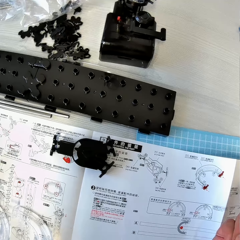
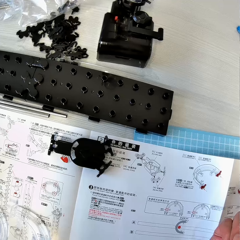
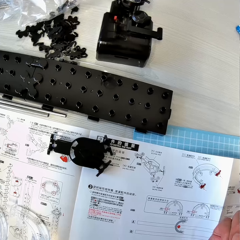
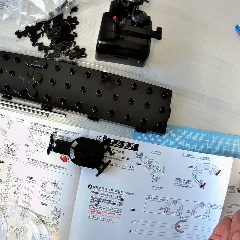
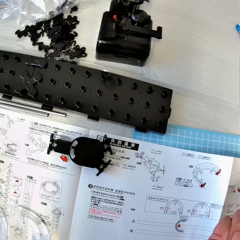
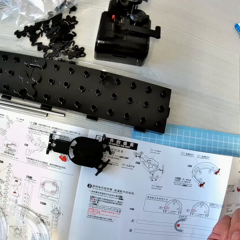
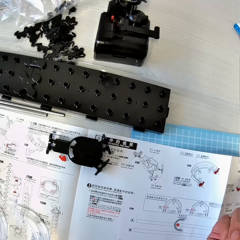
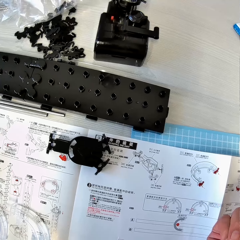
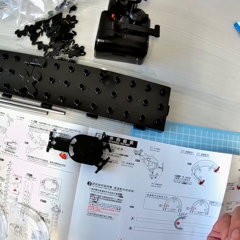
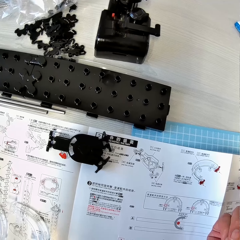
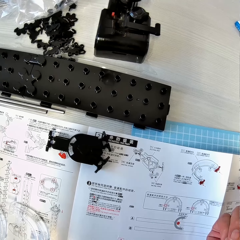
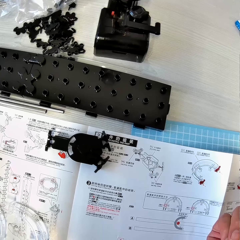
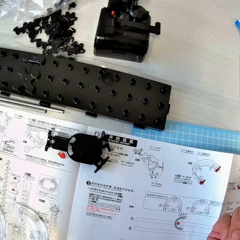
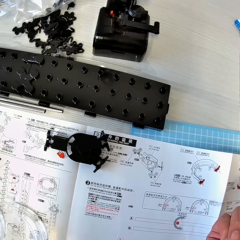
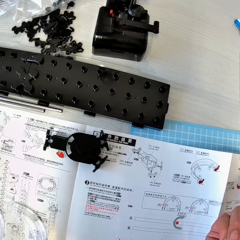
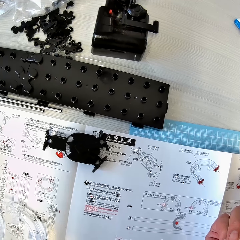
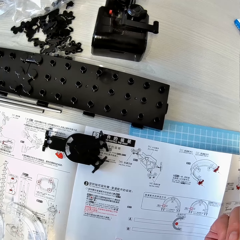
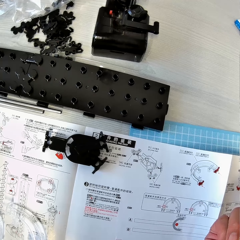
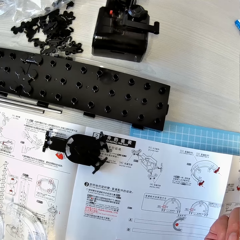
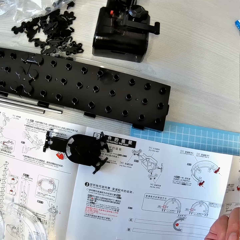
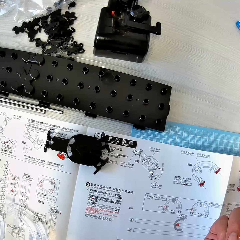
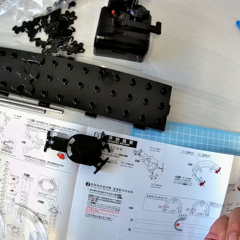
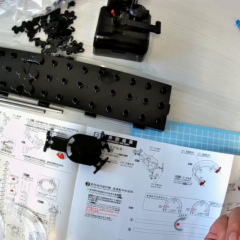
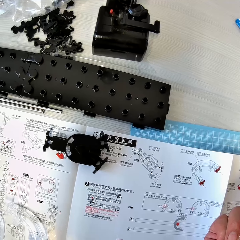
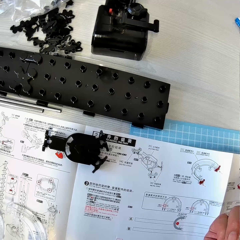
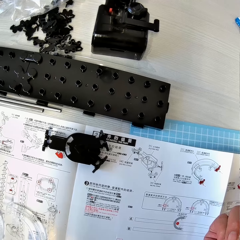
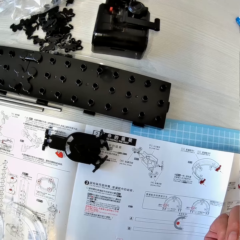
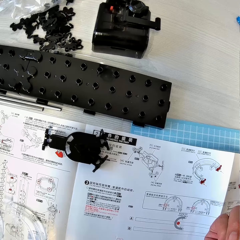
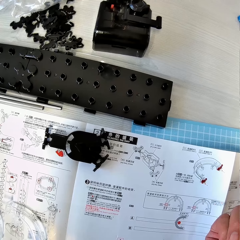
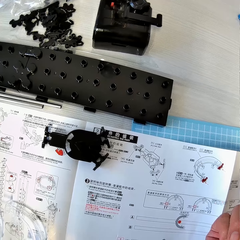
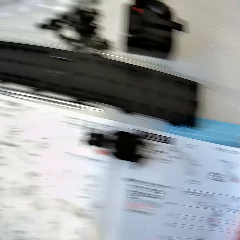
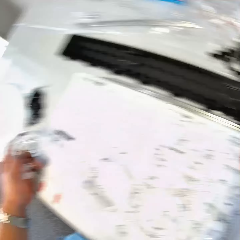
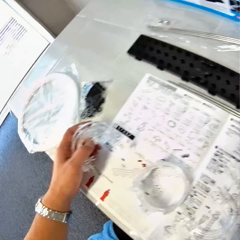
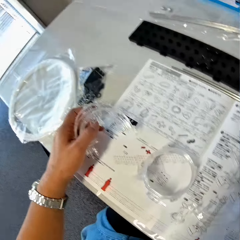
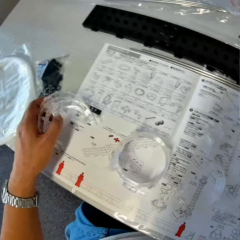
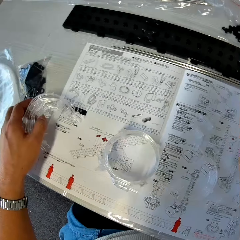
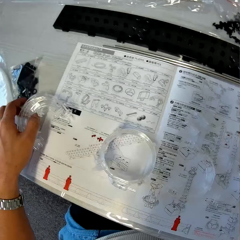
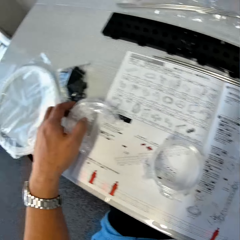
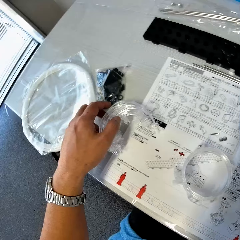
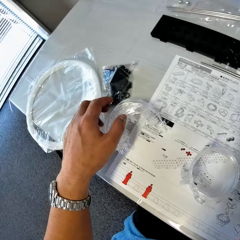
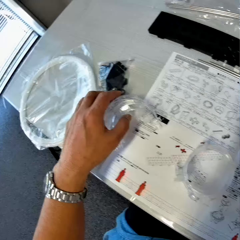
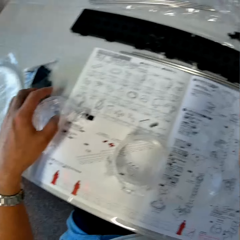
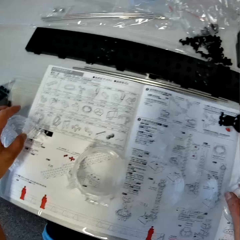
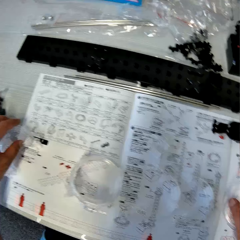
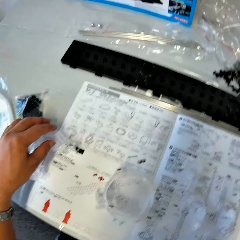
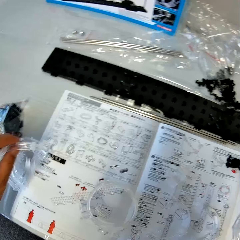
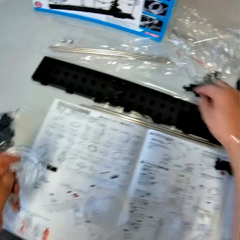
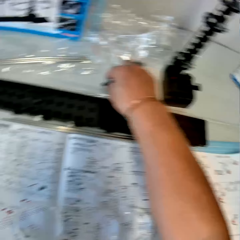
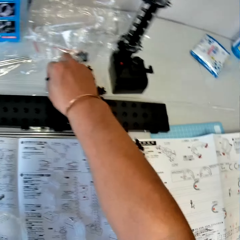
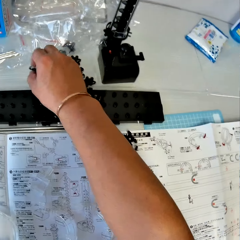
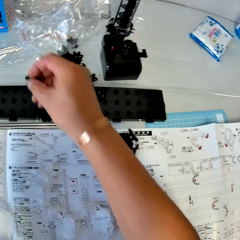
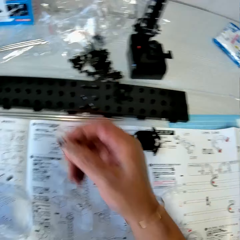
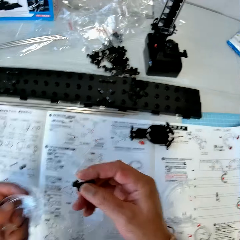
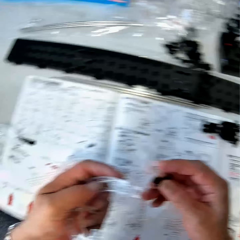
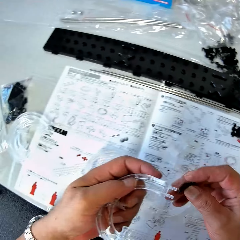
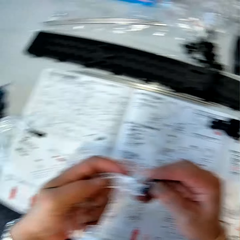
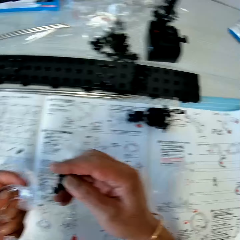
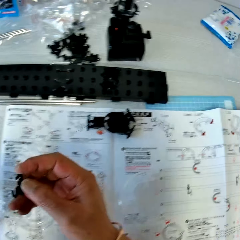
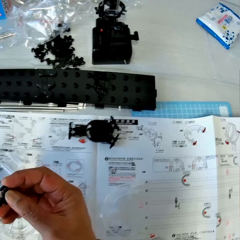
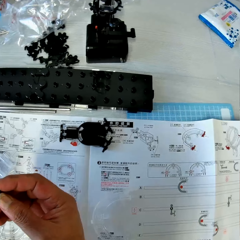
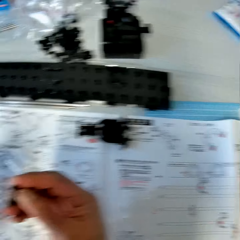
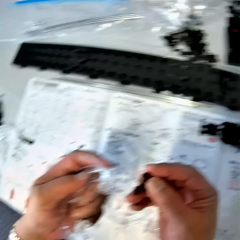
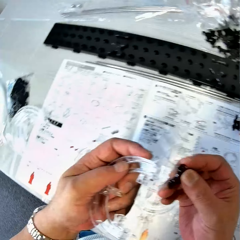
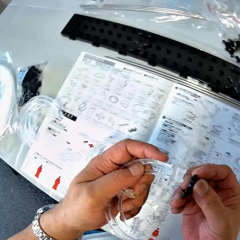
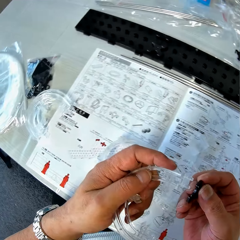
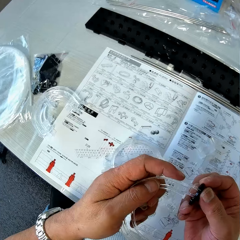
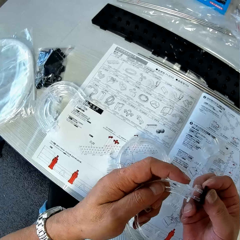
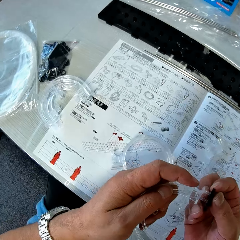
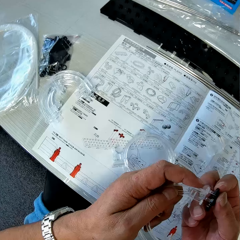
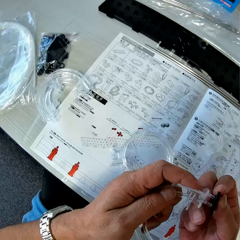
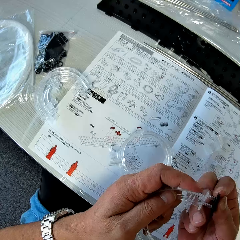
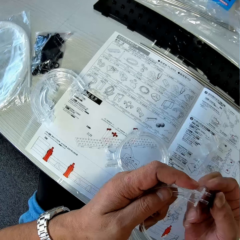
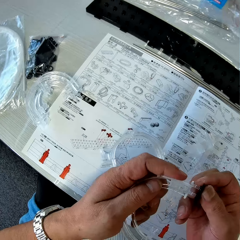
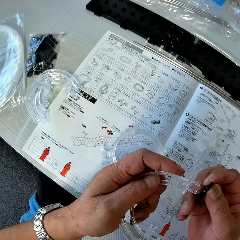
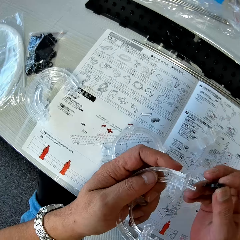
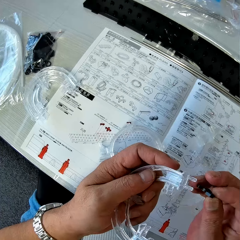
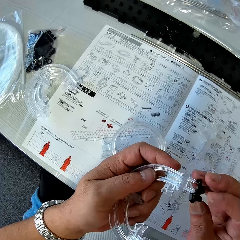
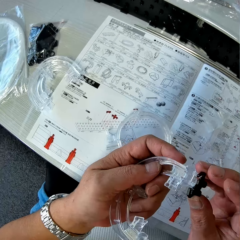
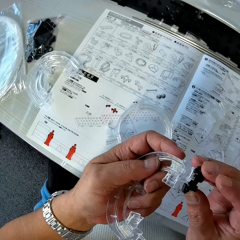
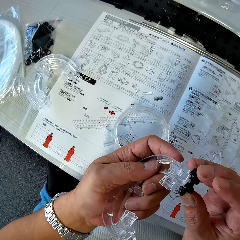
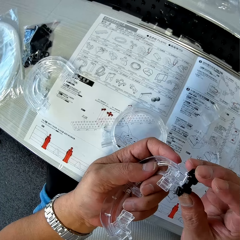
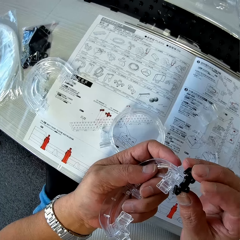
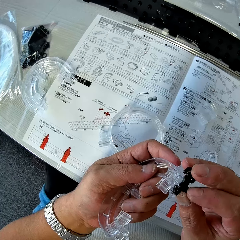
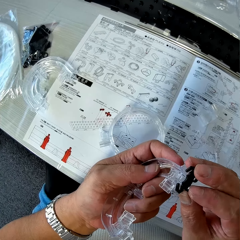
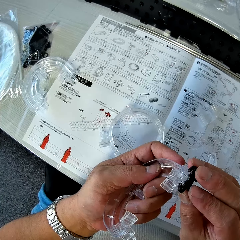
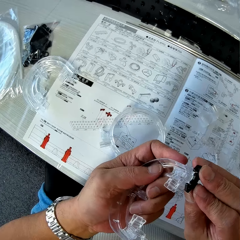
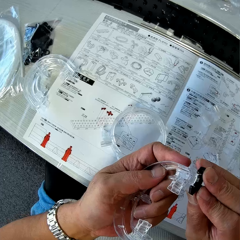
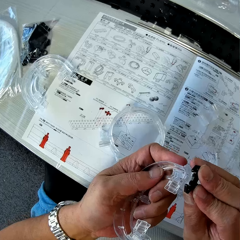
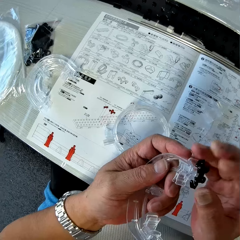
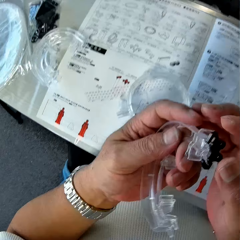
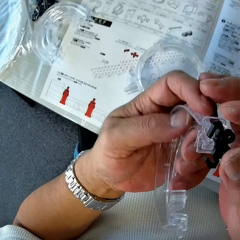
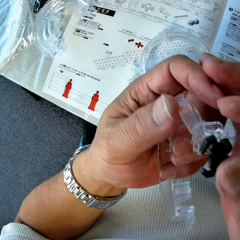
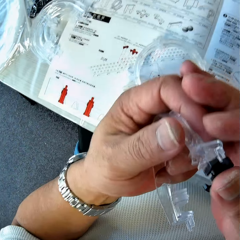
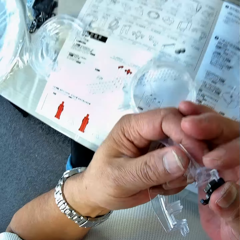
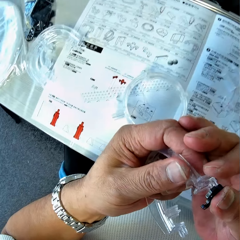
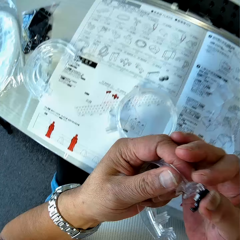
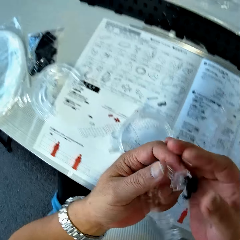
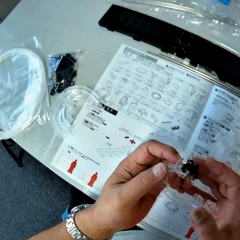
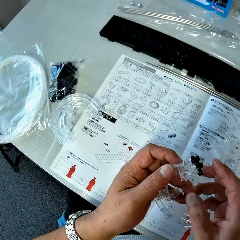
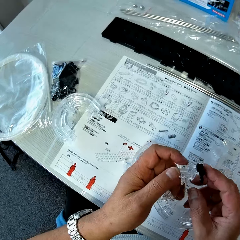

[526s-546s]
The camera wearer drops the corner parts or loop parts in his left hand on the table. He picks up one corner part with his left hand. He picks up a piece of rail stand or arm from the table. He inserts the piece of rail stand into the corner part. He attaches the arm to the loop part.

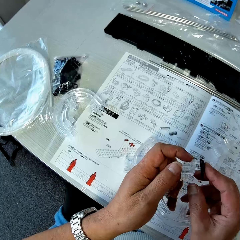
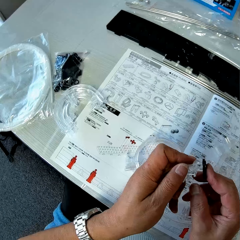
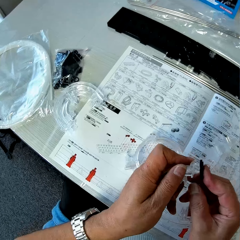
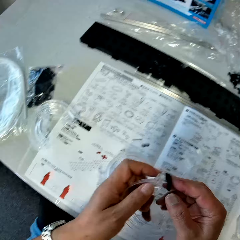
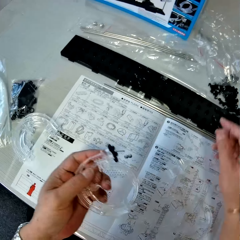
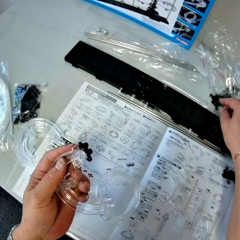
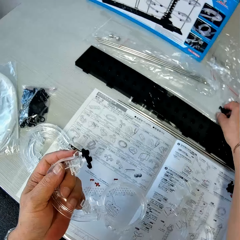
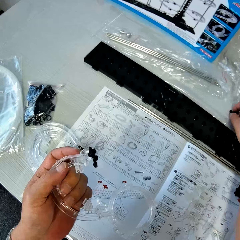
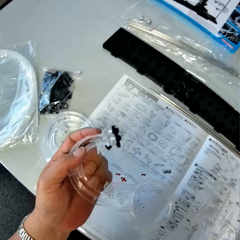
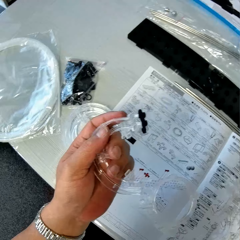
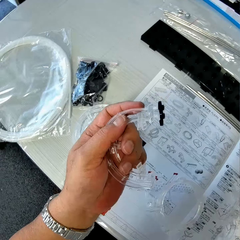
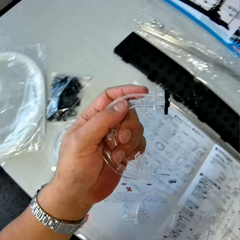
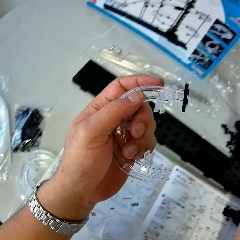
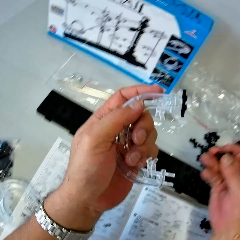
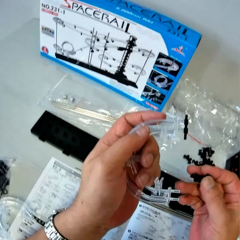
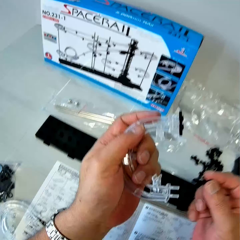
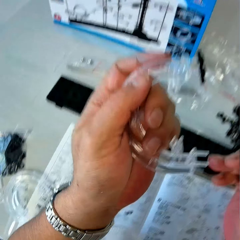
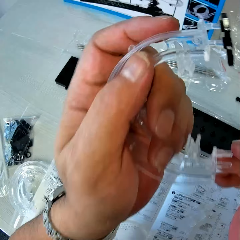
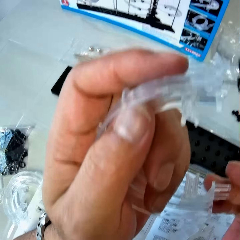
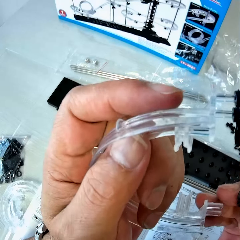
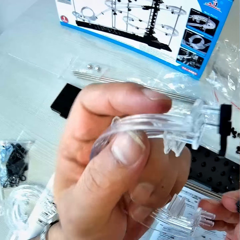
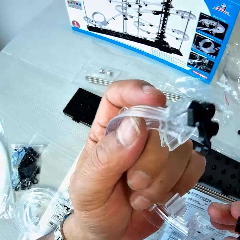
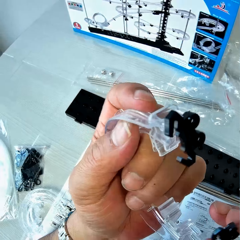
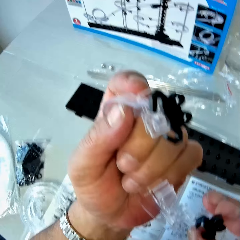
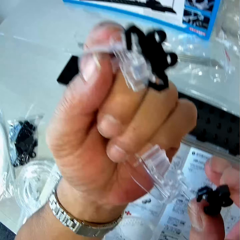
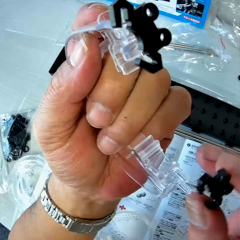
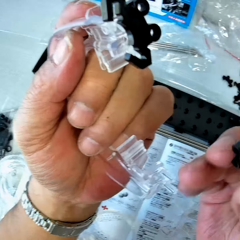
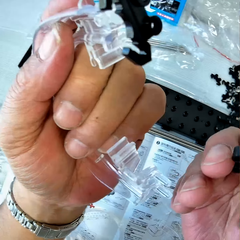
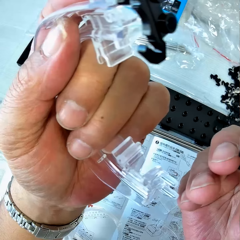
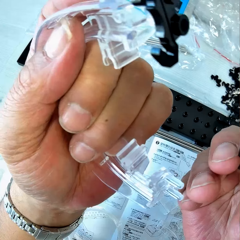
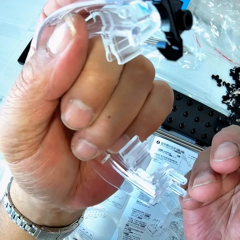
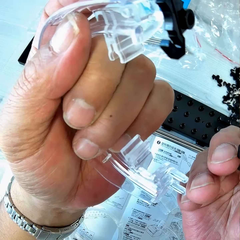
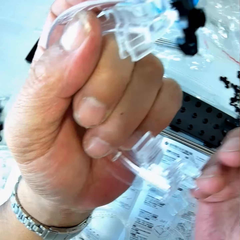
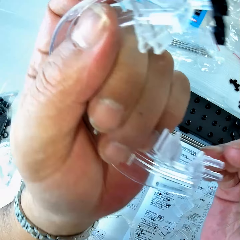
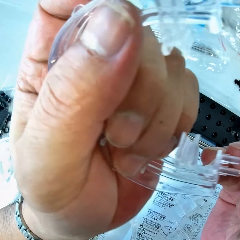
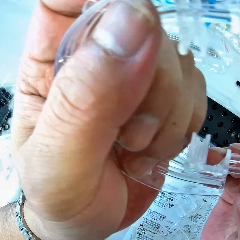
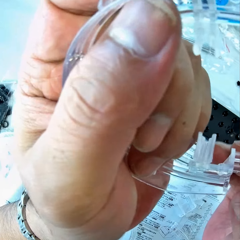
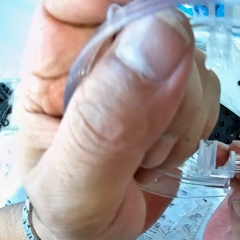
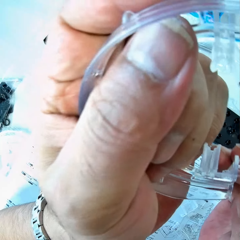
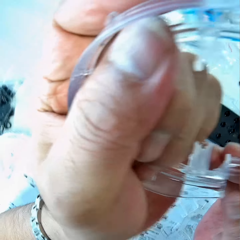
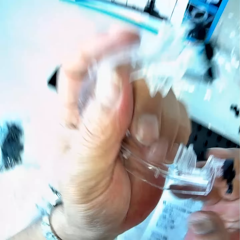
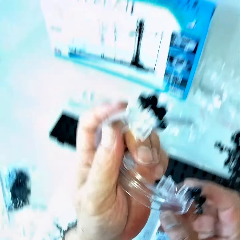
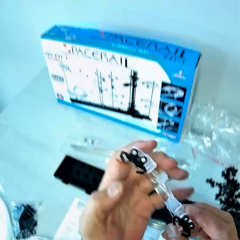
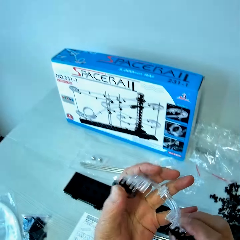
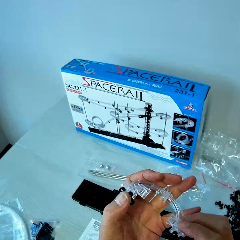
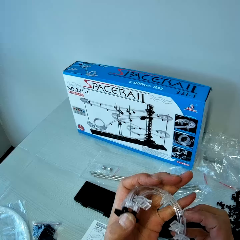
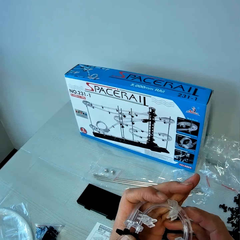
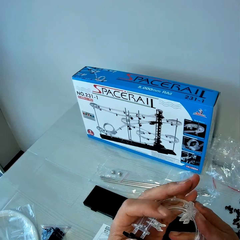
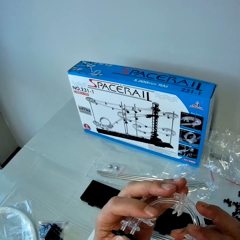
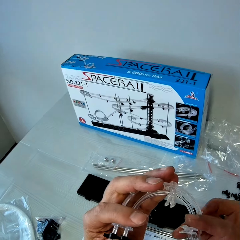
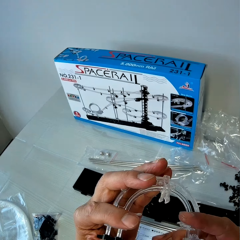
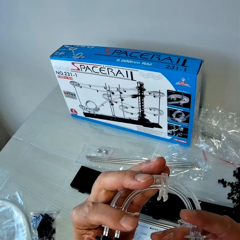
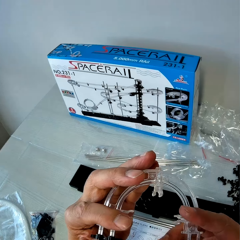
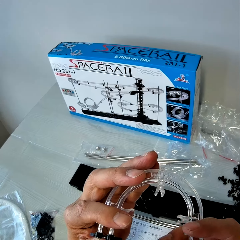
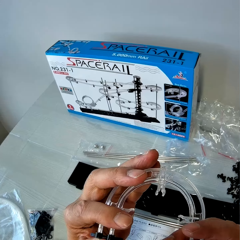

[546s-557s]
The camera wearer picks up a piece of rail stand from the table. They check the corner part and the piece of rail stand. They fix the piece of rail stand to the corner part.
